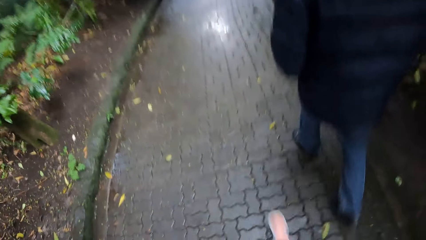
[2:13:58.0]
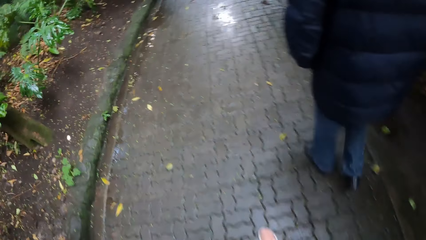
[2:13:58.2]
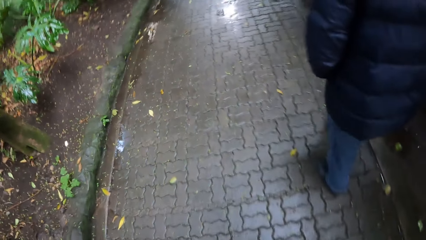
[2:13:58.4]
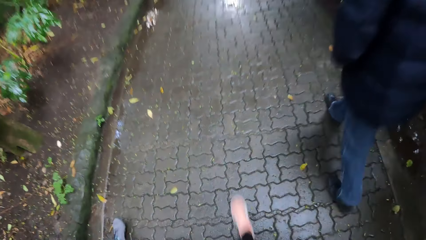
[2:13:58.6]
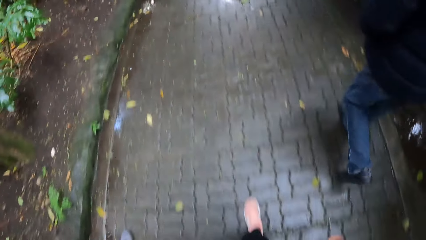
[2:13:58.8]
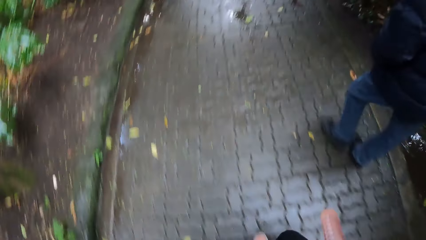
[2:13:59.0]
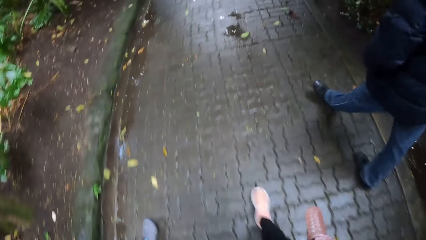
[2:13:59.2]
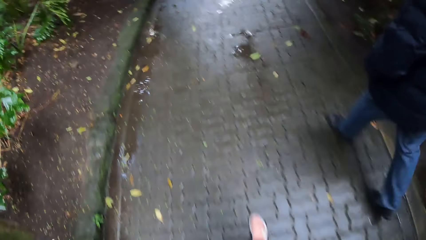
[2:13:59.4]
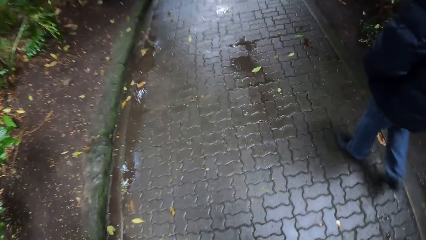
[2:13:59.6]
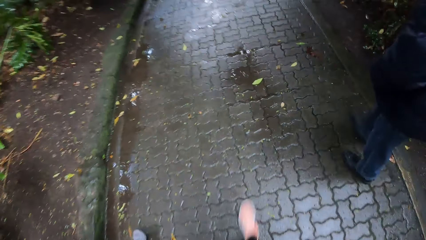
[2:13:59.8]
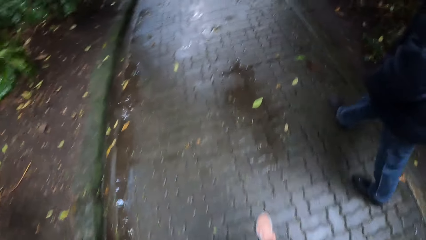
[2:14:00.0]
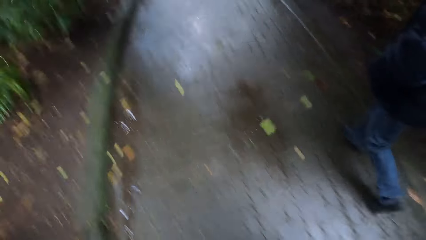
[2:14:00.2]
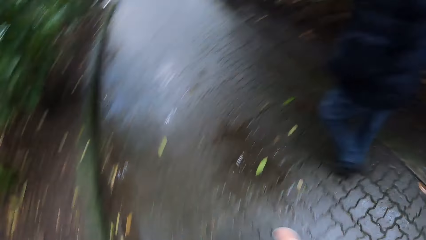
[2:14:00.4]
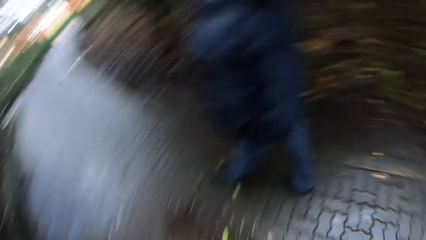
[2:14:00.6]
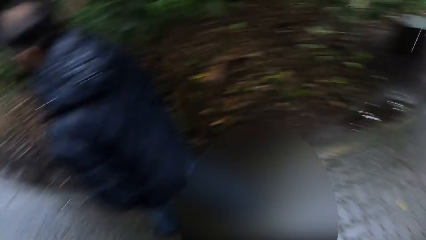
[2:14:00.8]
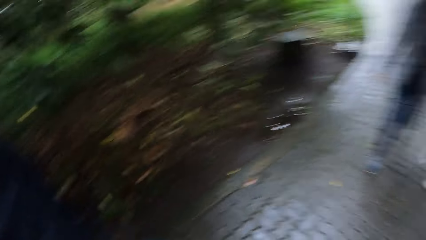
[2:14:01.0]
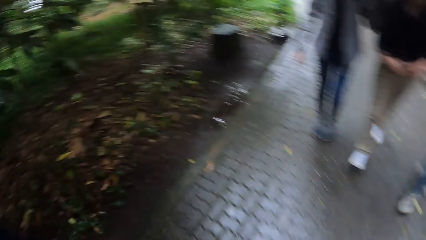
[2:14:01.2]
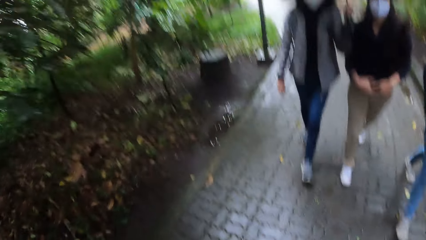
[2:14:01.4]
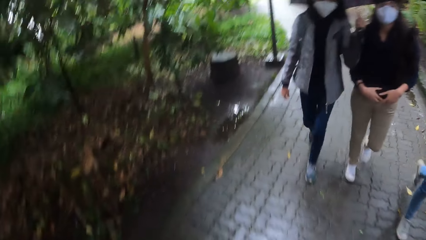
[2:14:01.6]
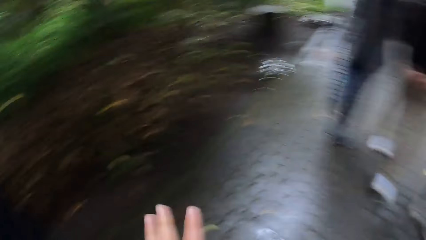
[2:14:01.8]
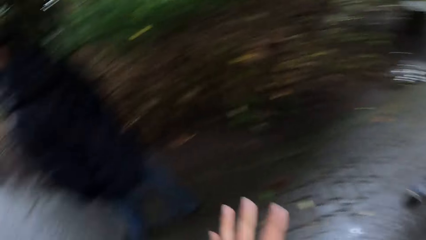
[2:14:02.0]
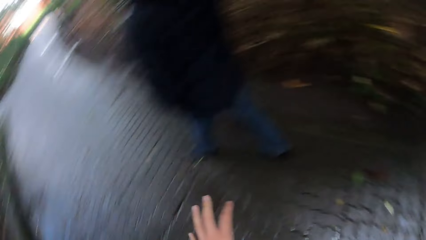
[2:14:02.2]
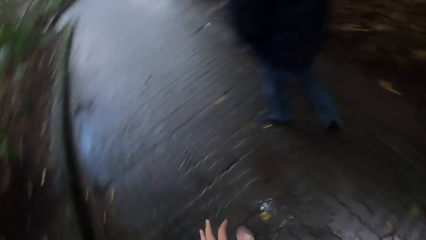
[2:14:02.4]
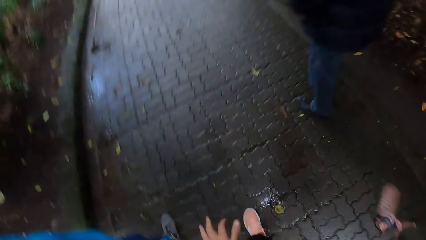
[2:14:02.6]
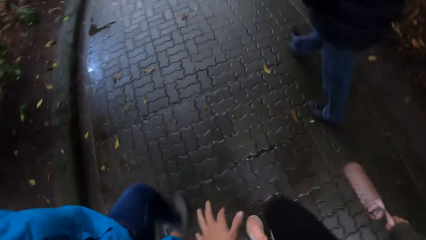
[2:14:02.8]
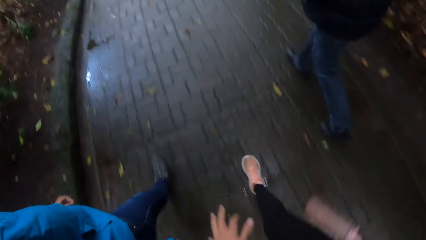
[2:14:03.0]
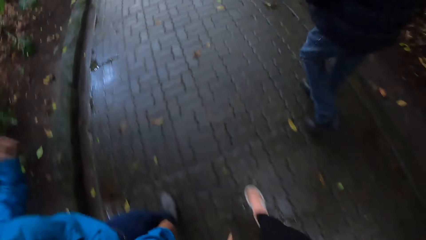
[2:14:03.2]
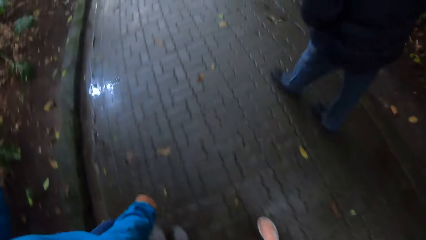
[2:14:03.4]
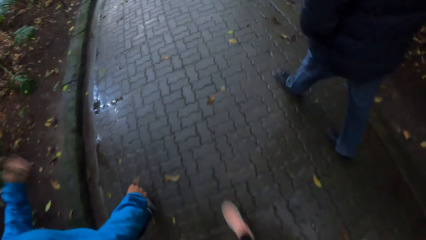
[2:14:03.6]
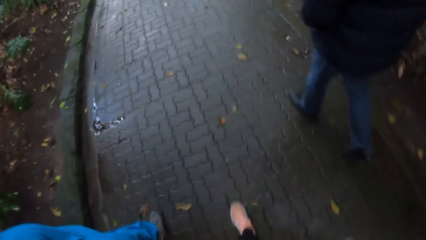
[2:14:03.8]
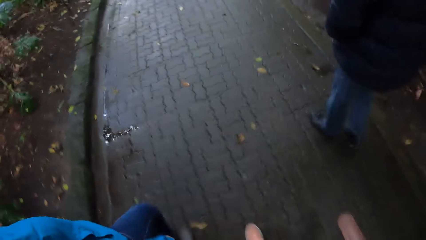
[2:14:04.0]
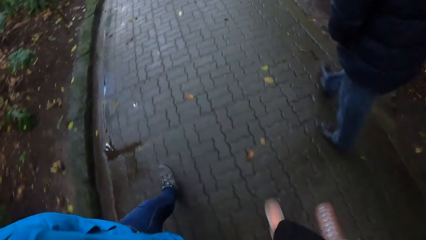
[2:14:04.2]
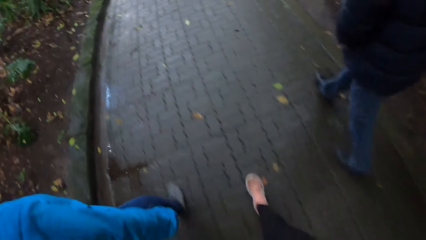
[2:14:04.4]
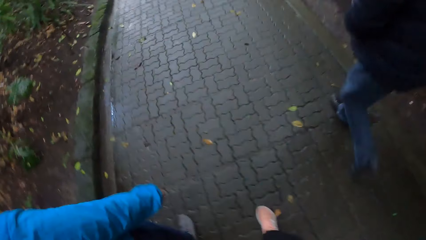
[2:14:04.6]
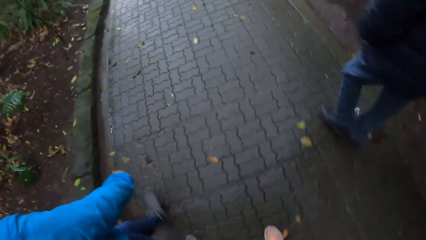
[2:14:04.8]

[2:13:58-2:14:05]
The camera wearer looks back.

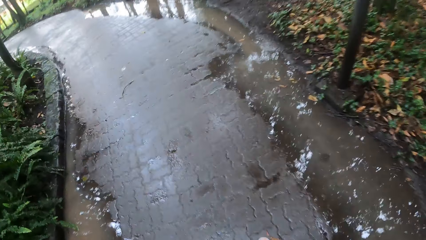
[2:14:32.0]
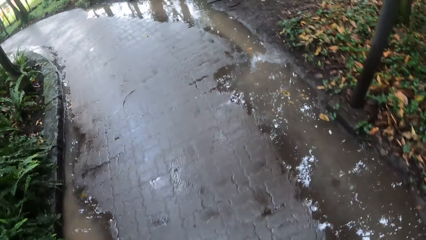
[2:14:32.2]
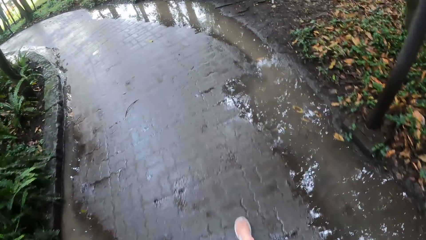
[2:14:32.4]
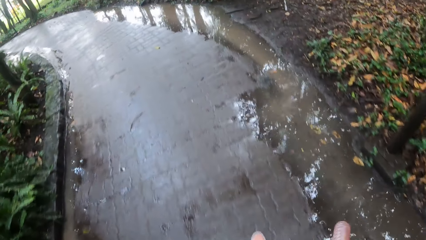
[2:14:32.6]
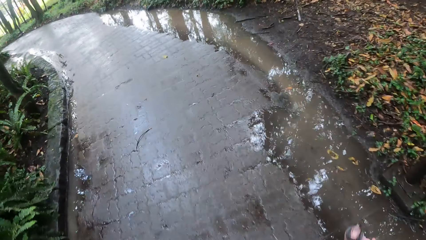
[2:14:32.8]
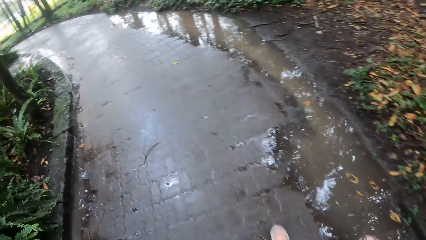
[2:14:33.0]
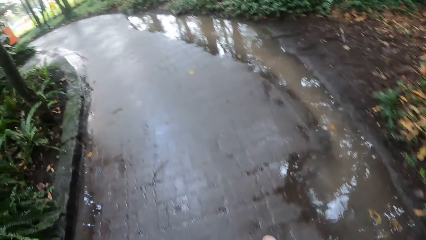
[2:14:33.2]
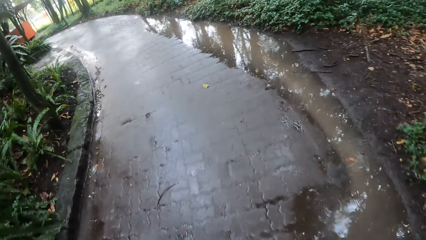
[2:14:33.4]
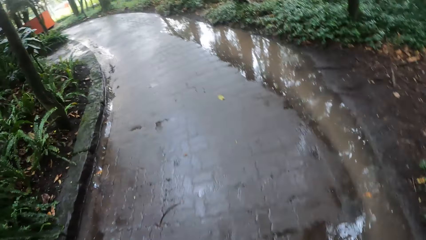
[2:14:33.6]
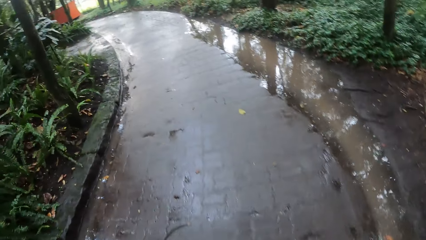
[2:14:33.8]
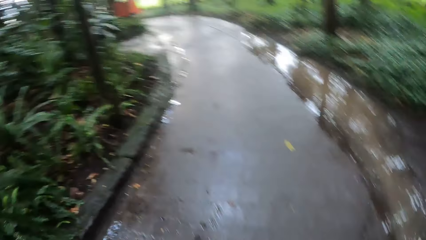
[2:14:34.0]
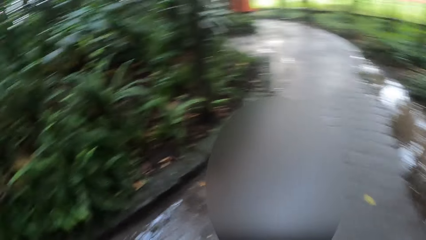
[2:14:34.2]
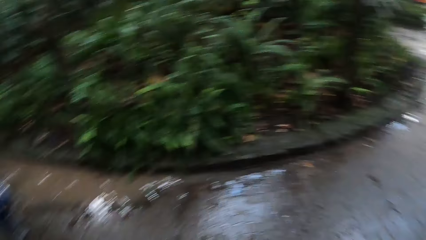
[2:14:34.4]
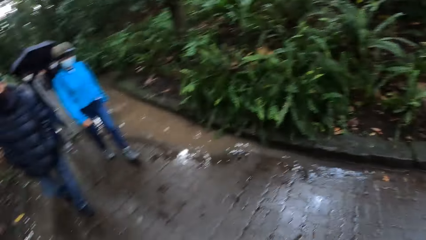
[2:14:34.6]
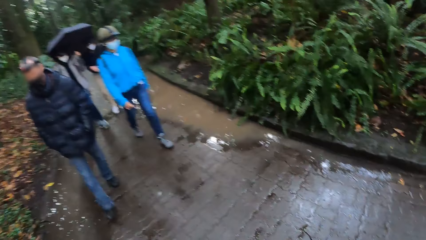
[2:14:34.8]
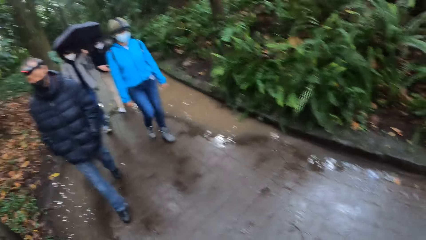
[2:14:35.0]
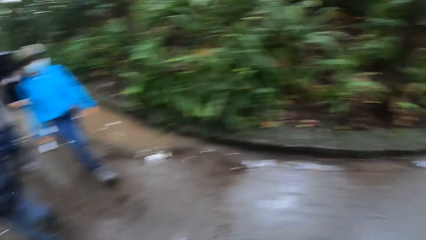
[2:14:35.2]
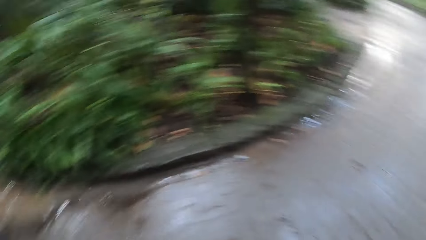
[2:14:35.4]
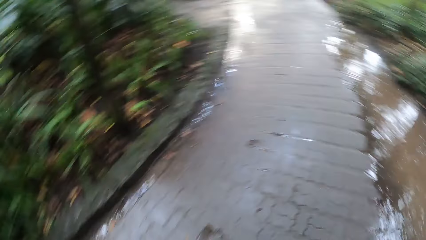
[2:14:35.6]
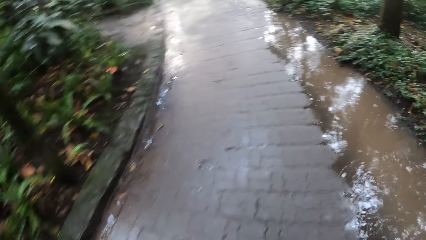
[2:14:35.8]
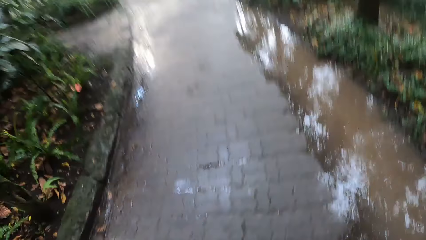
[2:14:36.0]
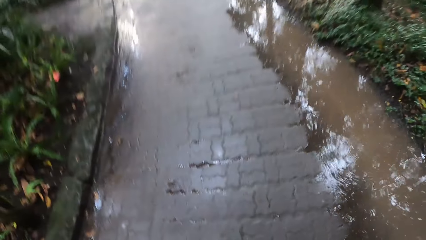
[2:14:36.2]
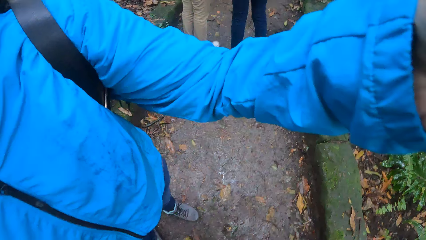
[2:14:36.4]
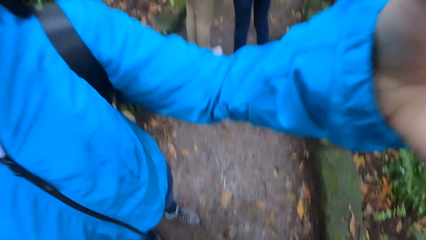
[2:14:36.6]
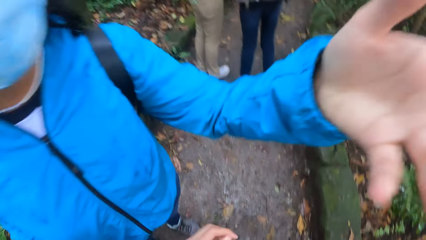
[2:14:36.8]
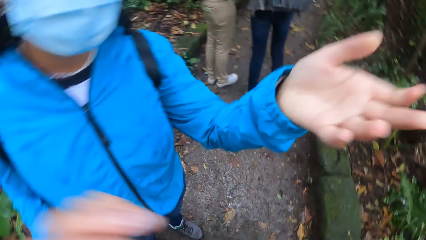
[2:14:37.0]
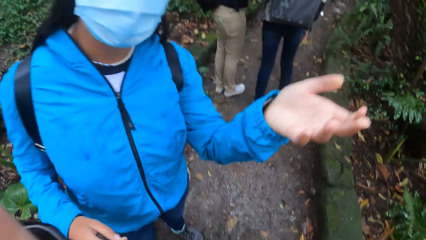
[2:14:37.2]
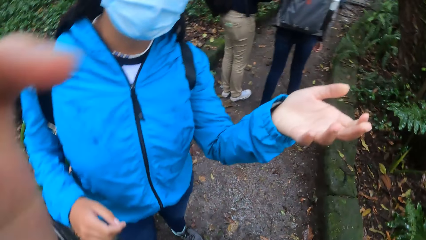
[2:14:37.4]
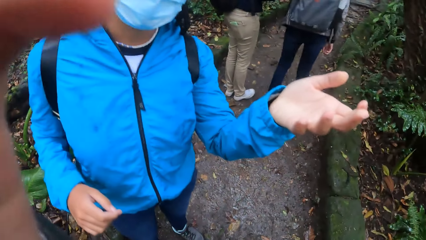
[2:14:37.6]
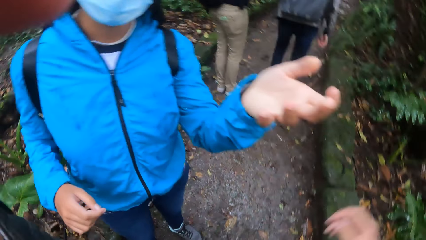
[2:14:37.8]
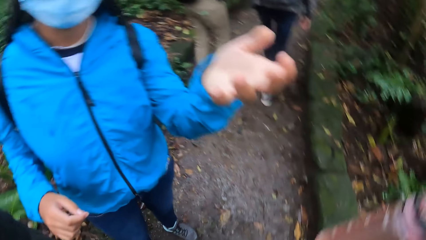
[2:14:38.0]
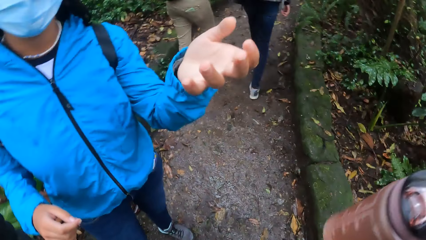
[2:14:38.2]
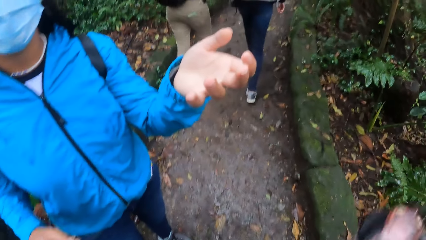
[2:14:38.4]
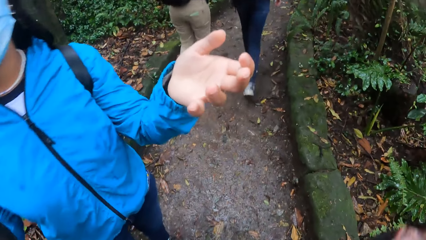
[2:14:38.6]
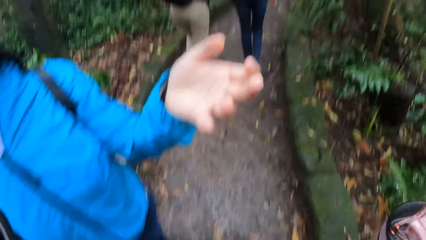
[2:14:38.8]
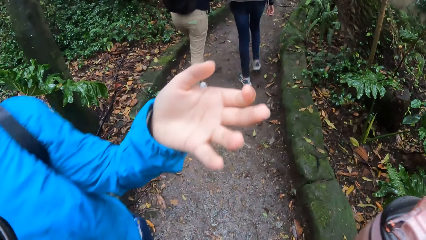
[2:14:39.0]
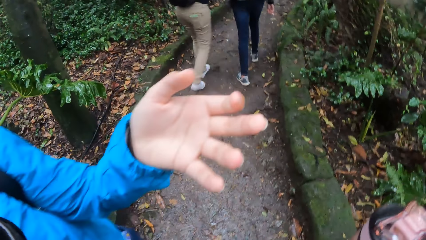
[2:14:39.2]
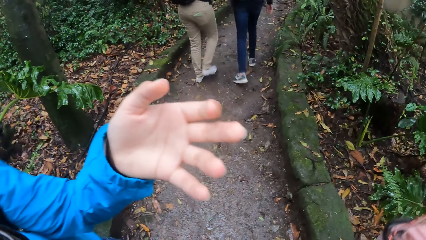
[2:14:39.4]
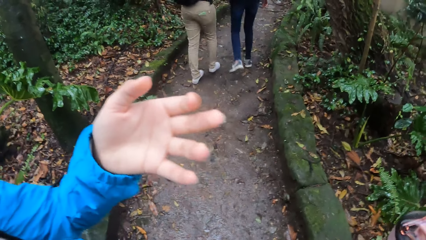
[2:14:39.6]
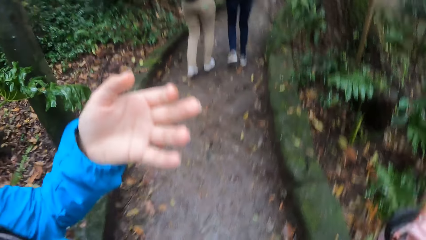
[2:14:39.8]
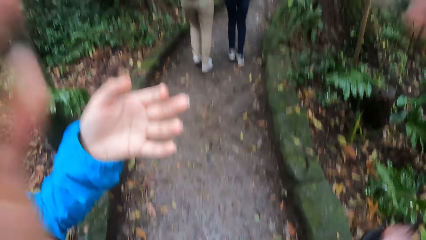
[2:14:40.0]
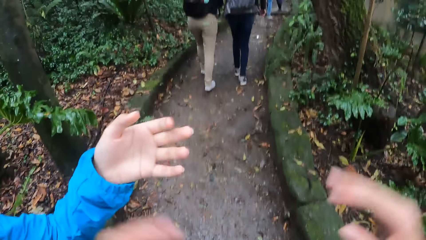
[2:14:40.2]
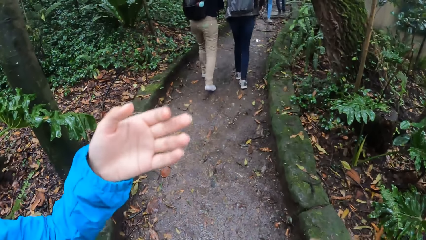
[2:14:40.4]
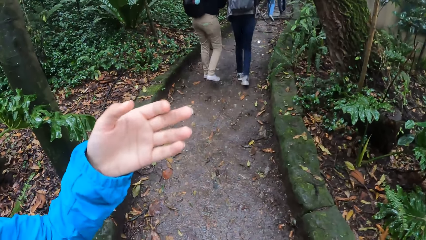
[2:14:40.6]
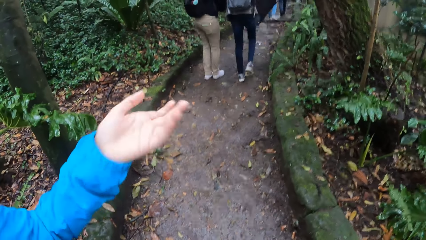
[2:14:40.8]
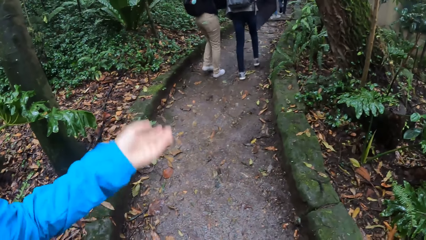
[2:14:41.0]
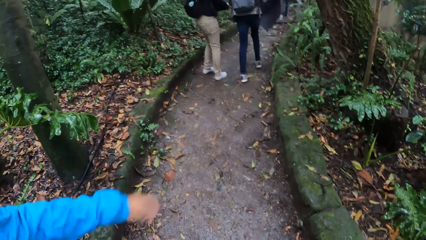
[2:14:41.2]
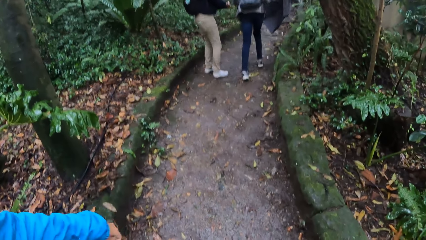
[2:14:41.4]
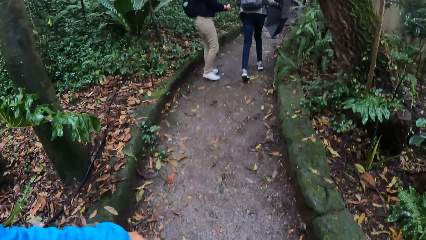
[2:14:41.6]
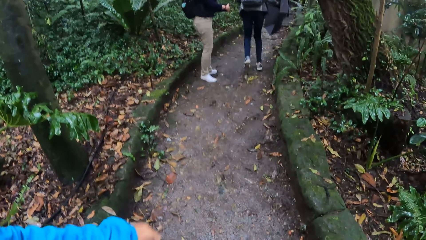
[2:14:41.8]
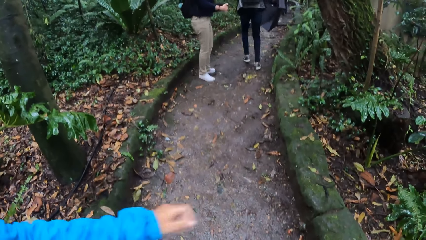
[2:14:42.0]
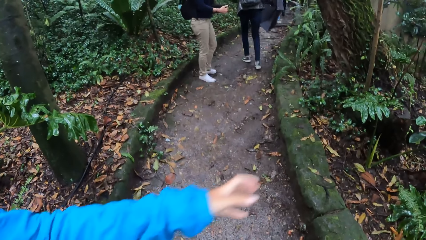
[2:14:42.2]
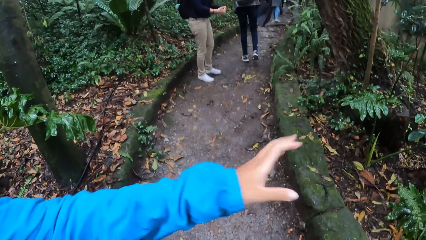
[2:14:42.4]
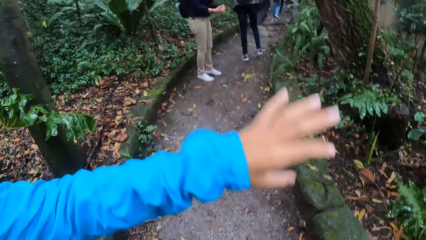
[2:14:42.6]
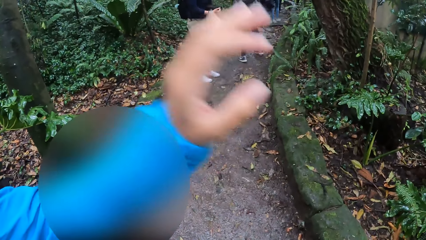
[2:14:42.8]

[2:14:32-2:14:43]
The camera wearer looks back. She touches with her left hand. A woman adjusts a camera on the head of the camera wearer with her left hand. The camera wearer adjusts the camera on her head with her hands.
